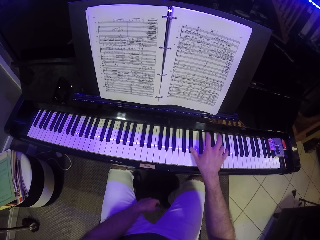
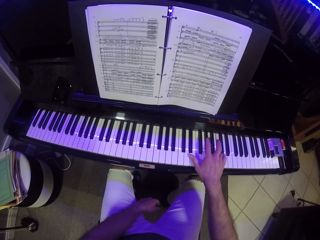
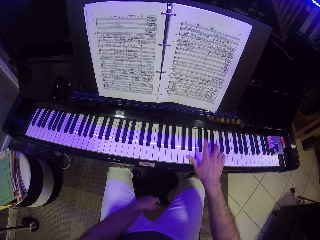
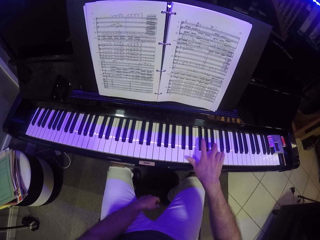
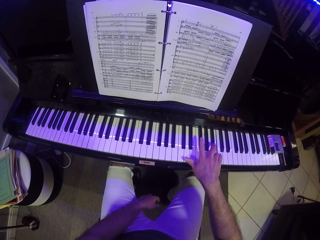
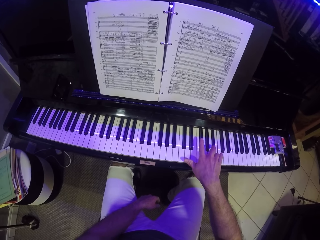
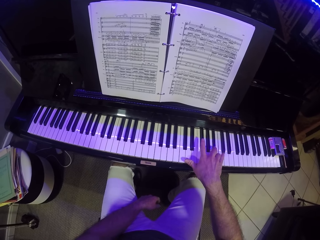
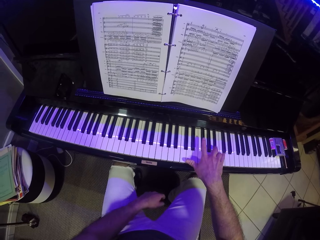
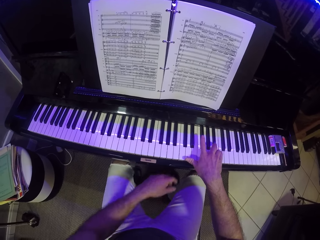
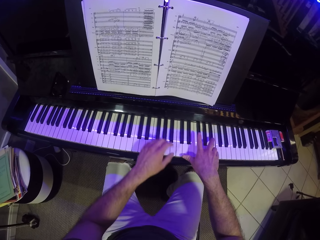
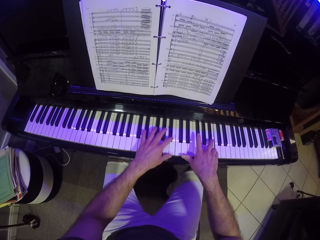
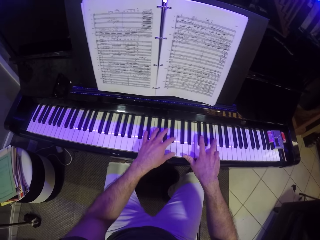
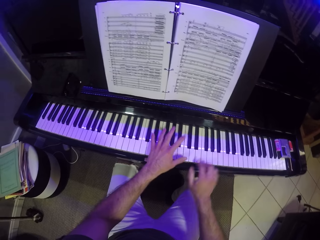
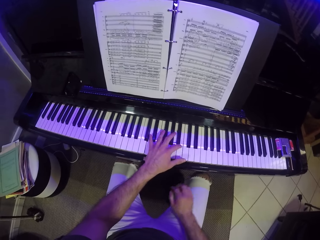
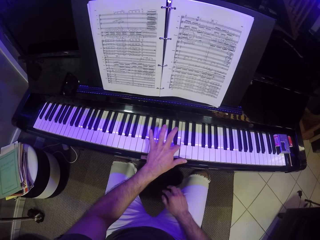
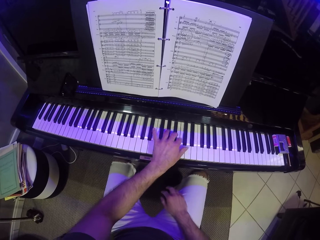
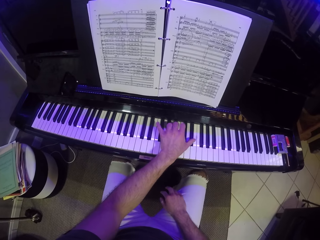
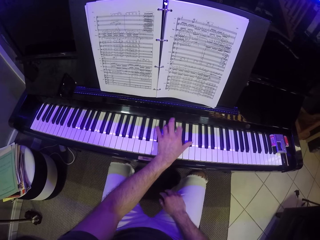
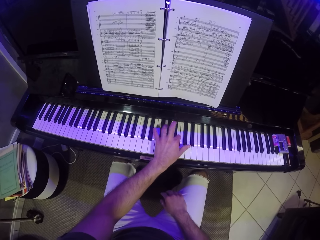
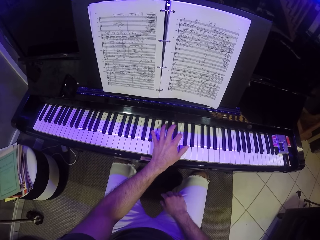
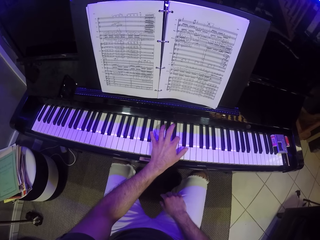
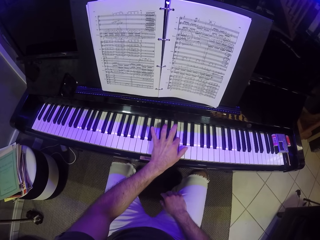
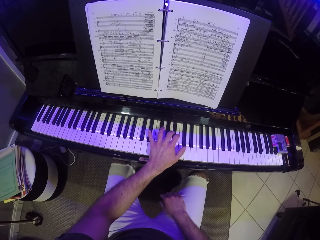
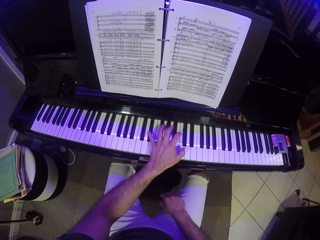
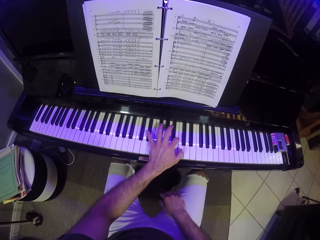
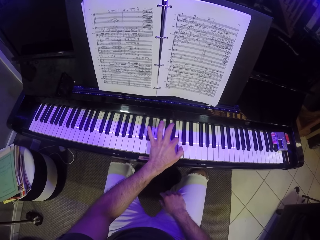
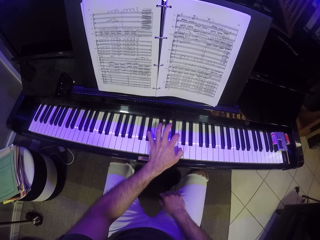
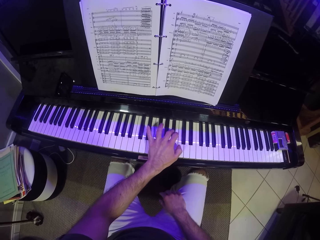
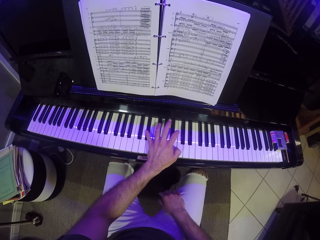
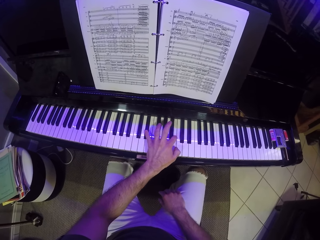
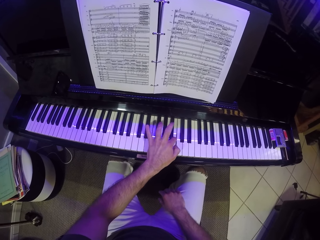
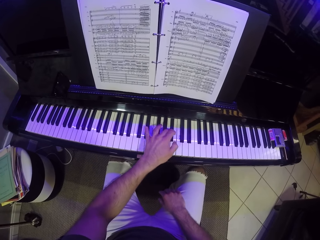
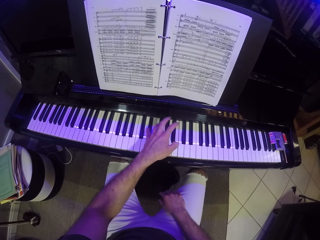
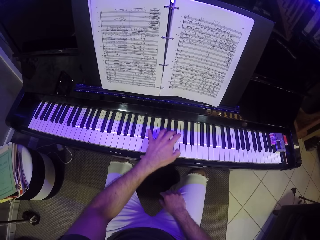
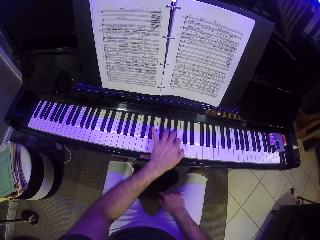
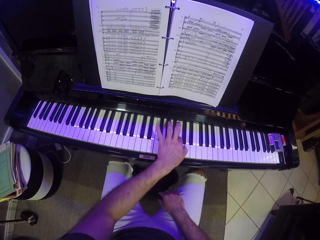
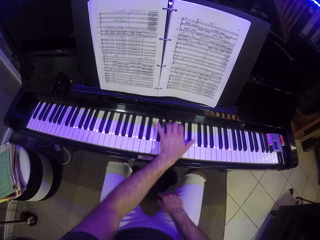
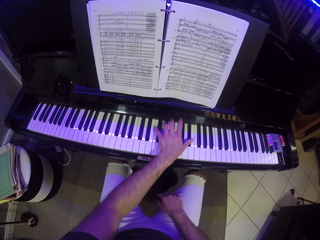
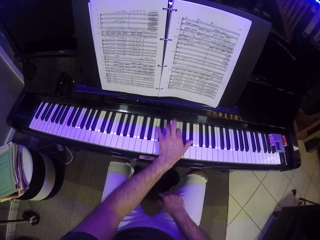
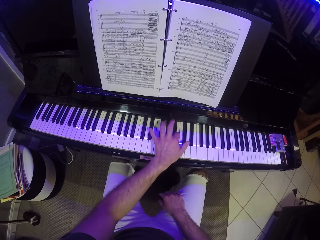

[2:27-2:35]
The camera wearer plays the piano with his left hand.

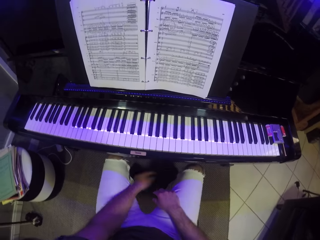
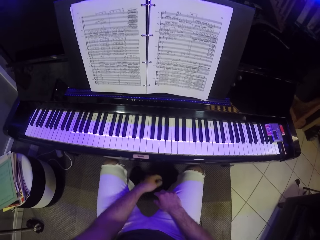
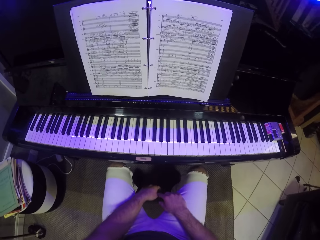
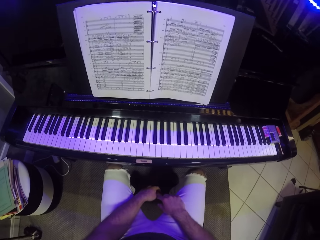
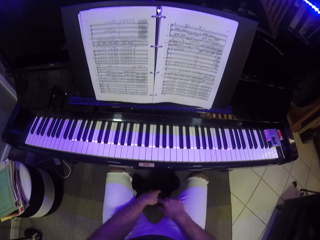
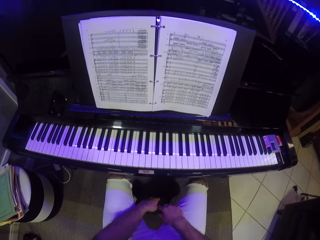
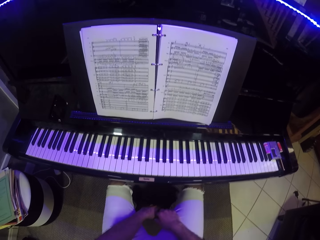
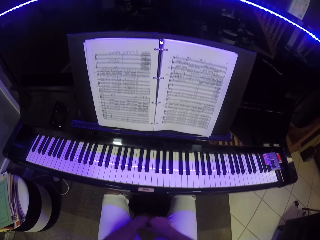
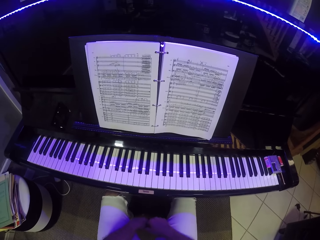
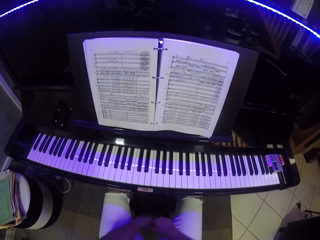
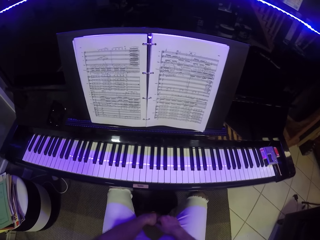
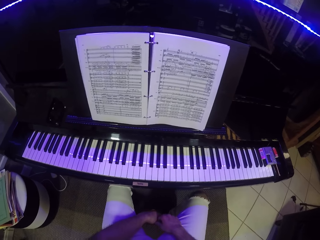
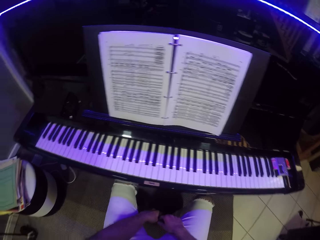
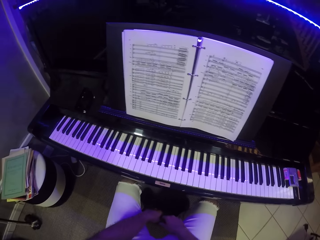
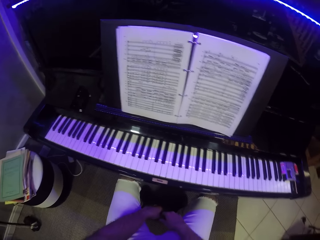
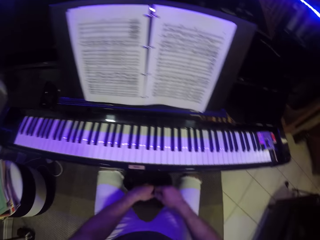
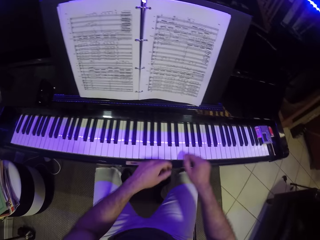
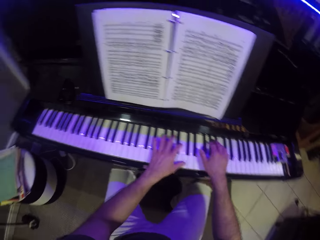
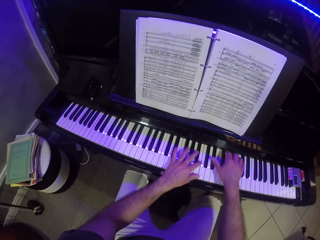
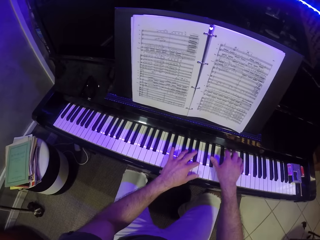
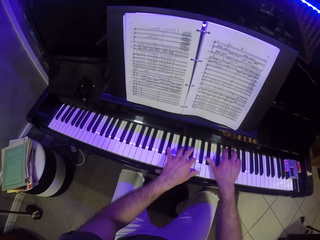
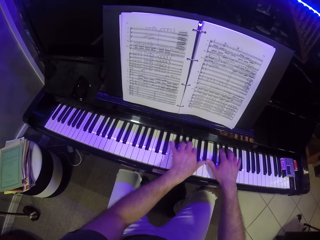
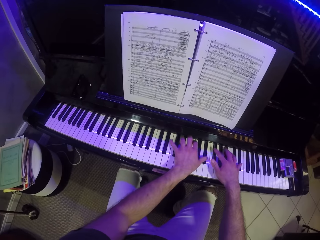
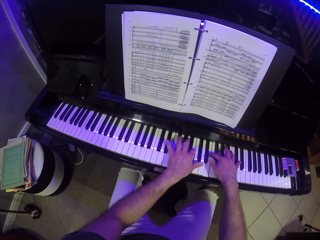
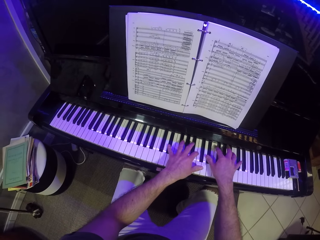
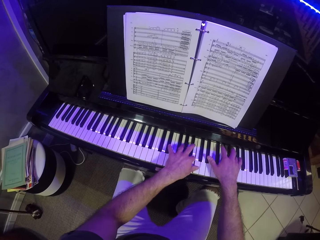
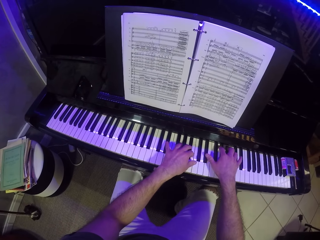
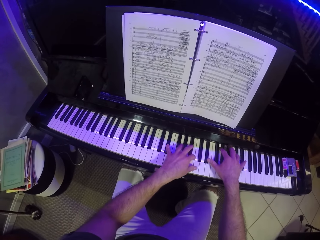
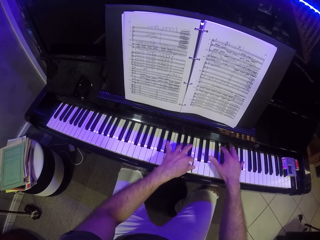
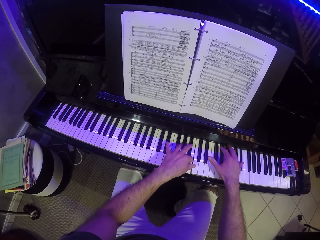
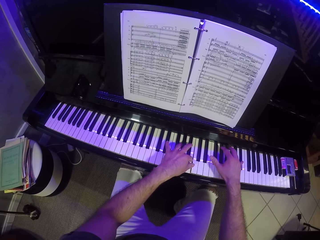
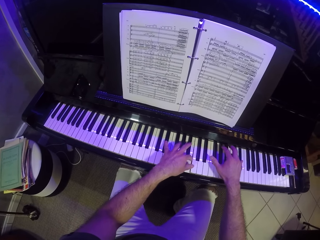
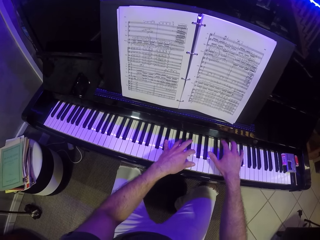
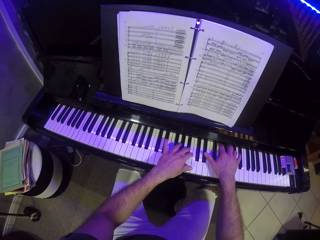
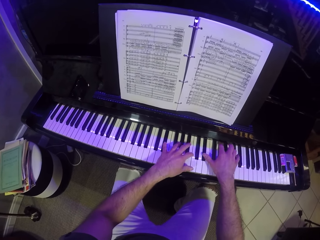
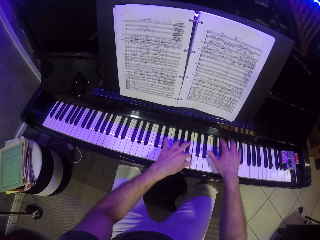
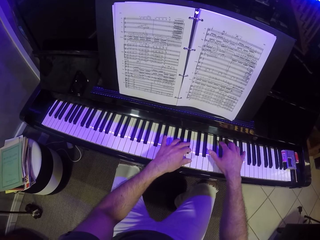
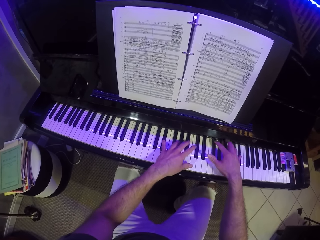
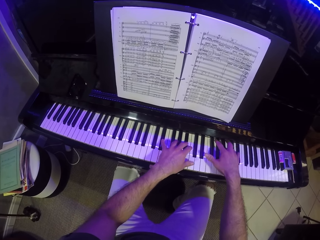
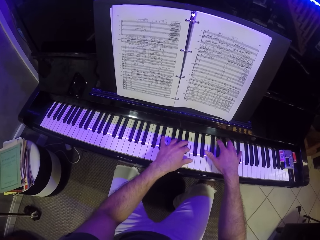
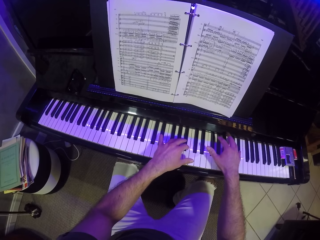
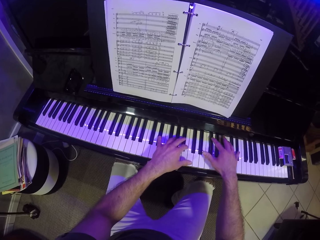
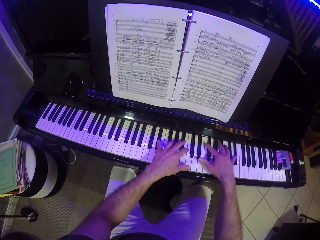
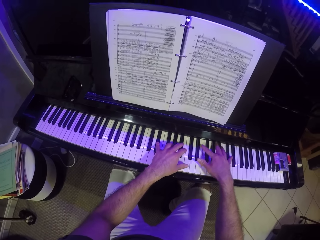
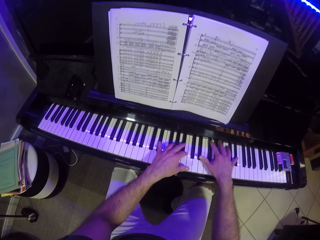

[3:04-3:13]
The camera wearer looks around. They play the piano with both hands.

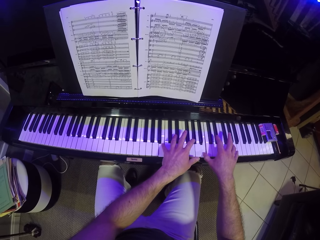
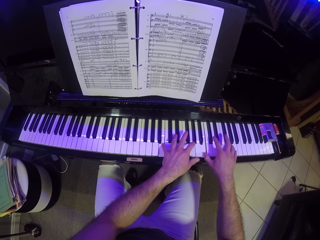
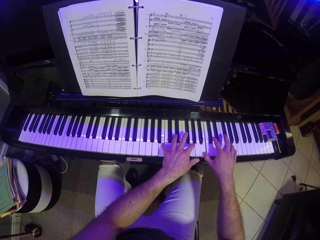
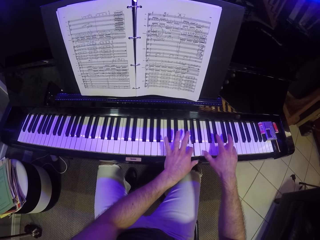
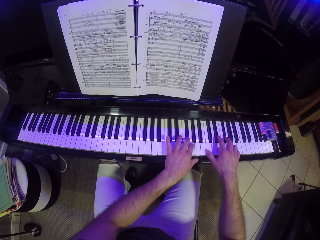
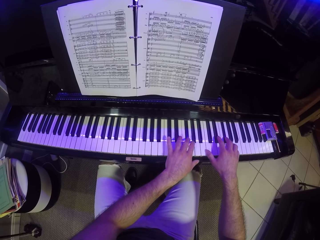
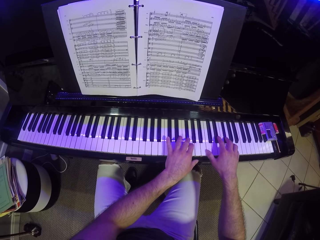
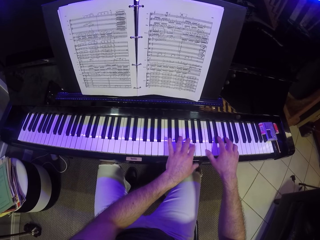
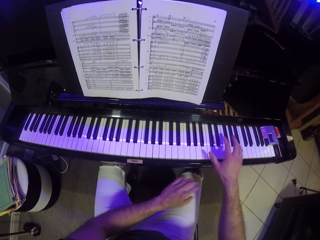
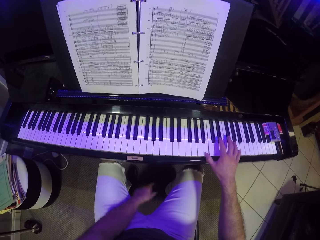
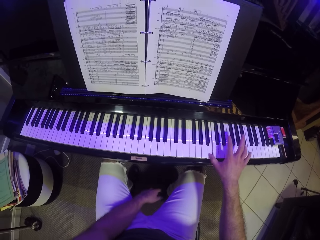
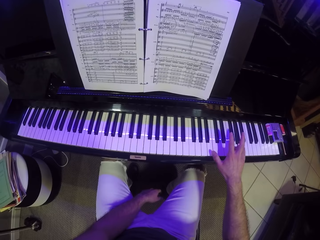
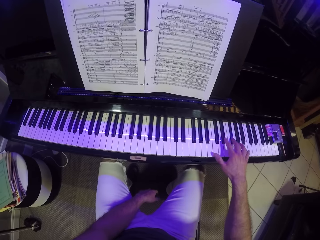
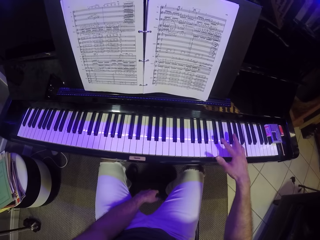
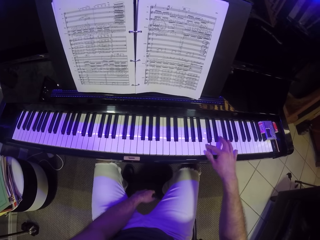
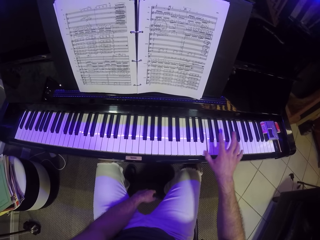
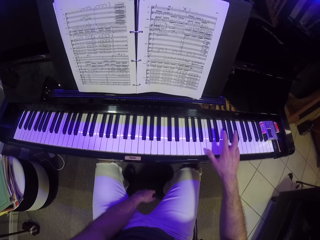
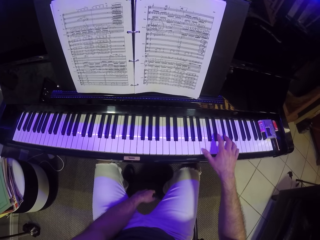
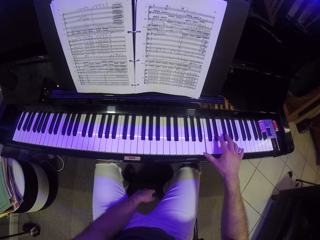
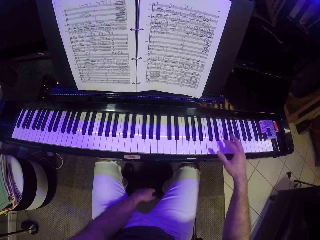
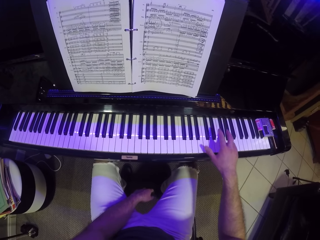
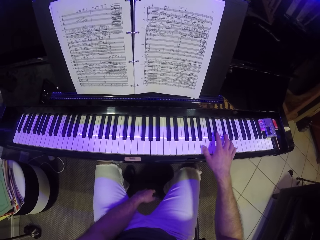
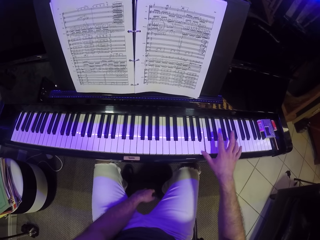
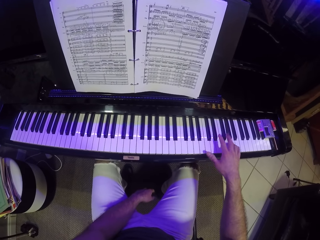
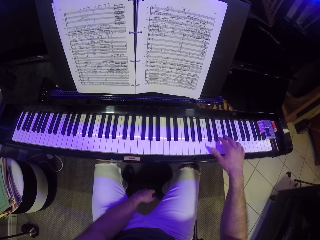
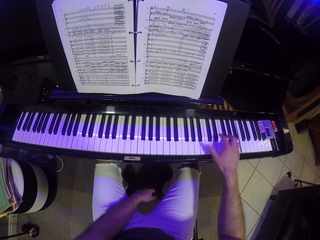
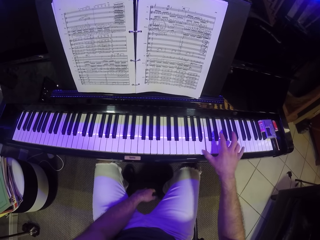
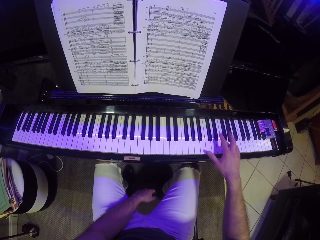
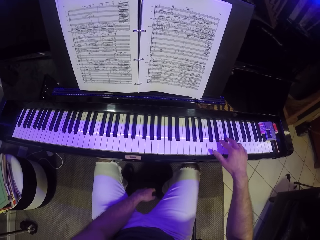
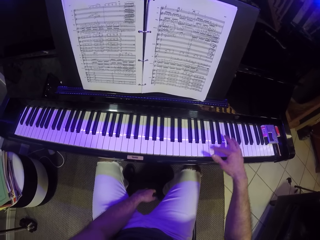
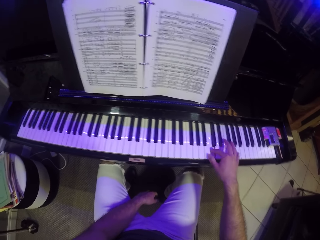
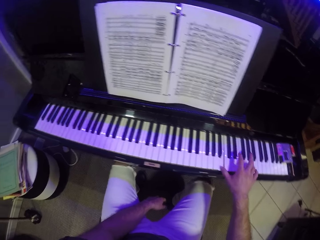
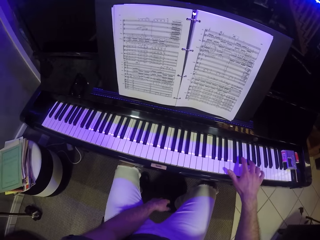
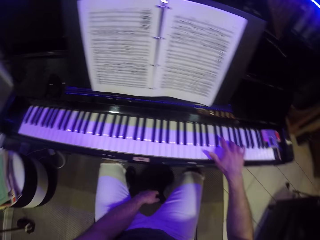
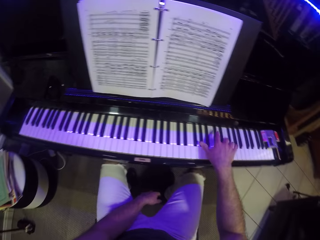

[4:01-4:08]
The camera wearer plays the piano with his right hand.
